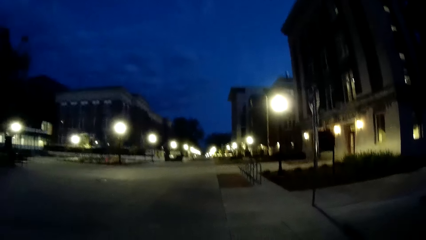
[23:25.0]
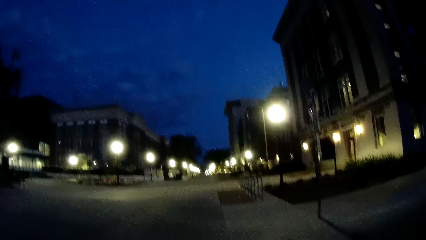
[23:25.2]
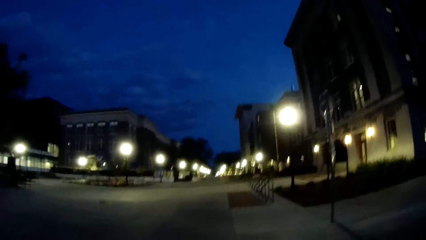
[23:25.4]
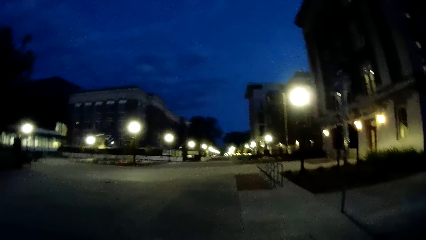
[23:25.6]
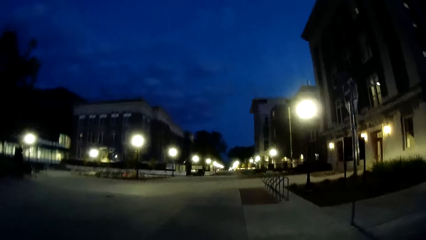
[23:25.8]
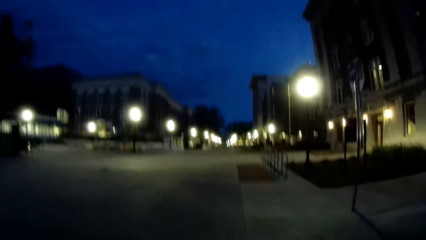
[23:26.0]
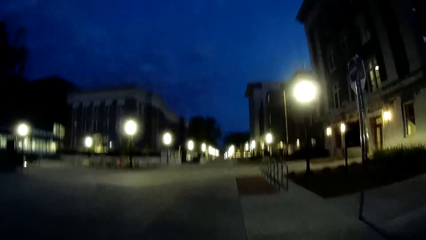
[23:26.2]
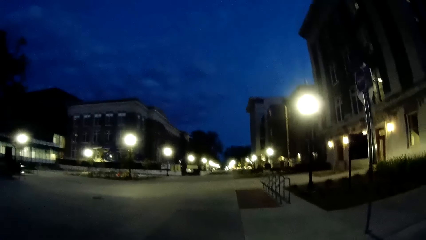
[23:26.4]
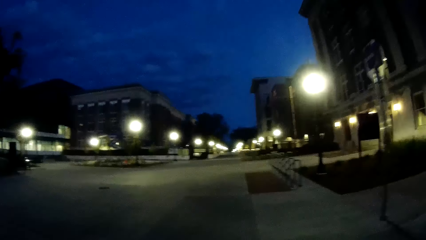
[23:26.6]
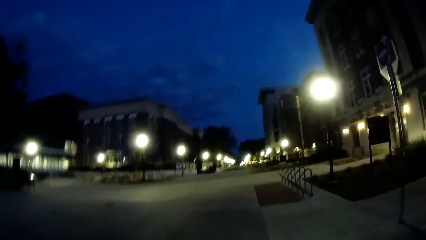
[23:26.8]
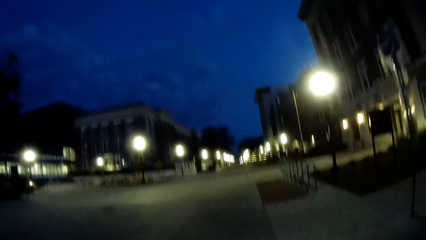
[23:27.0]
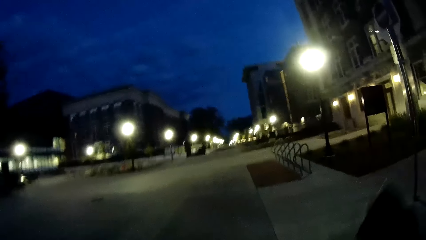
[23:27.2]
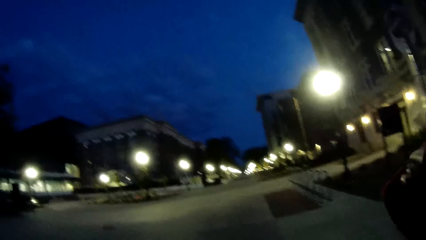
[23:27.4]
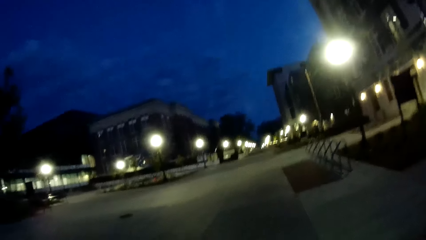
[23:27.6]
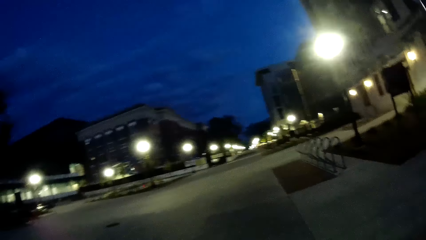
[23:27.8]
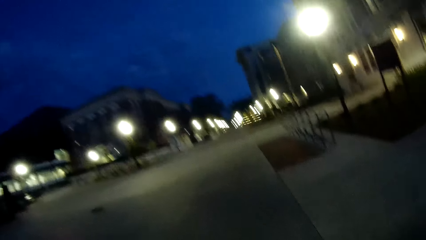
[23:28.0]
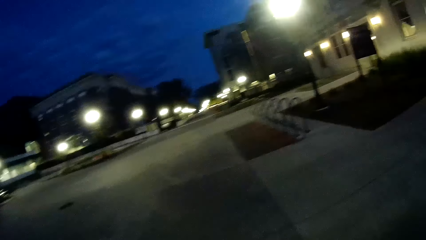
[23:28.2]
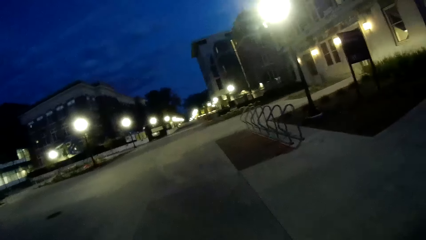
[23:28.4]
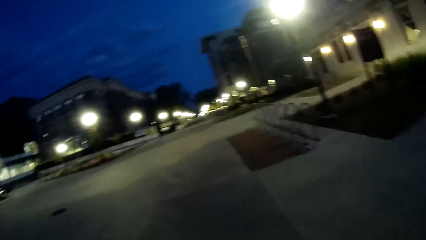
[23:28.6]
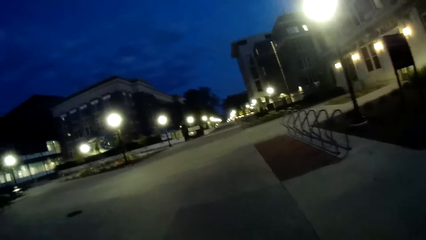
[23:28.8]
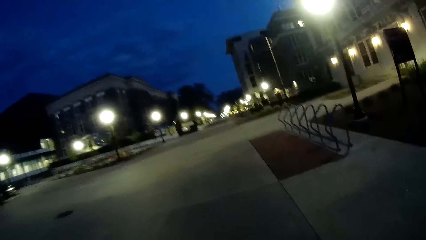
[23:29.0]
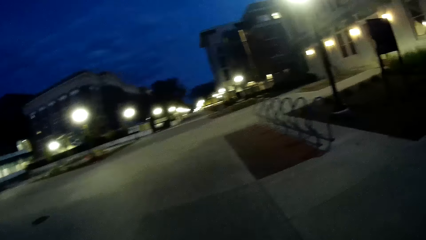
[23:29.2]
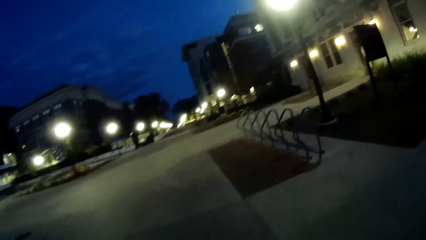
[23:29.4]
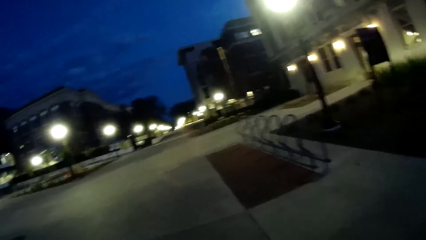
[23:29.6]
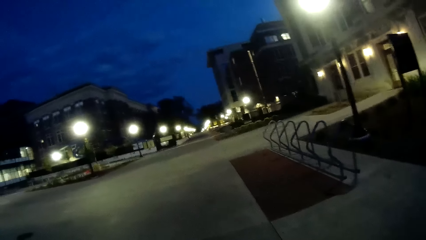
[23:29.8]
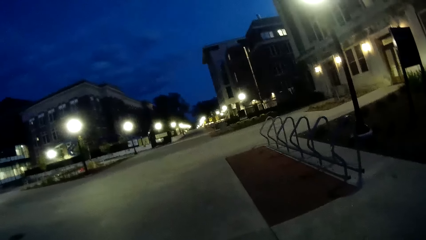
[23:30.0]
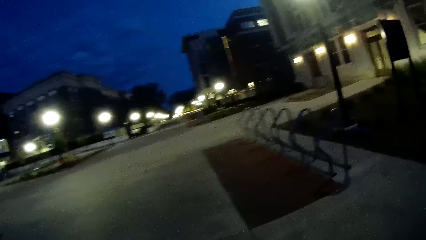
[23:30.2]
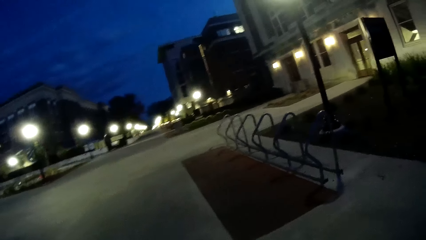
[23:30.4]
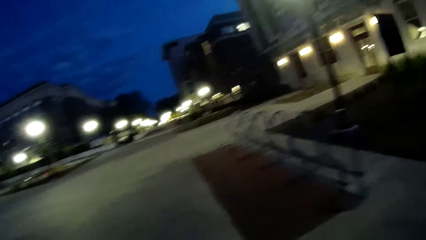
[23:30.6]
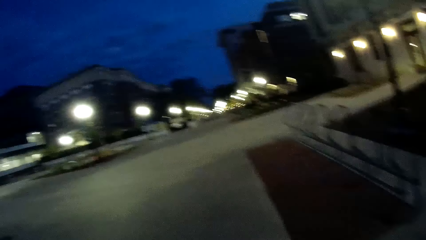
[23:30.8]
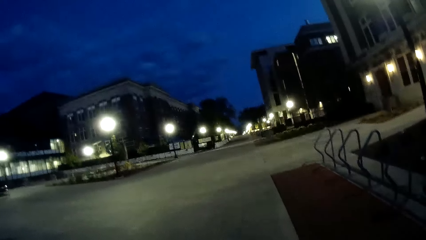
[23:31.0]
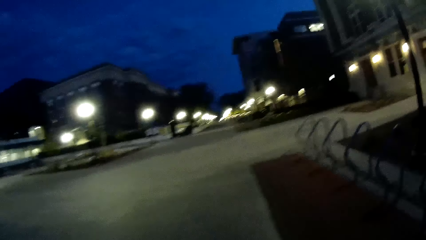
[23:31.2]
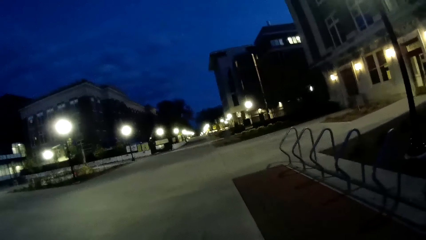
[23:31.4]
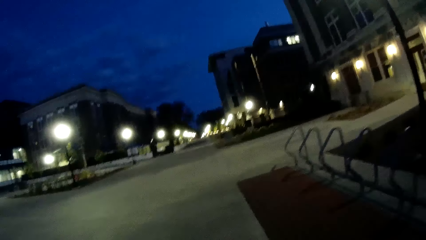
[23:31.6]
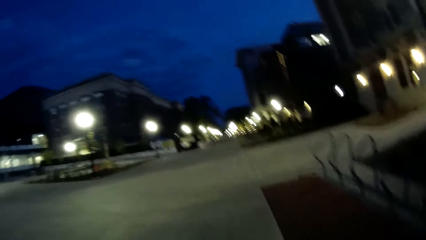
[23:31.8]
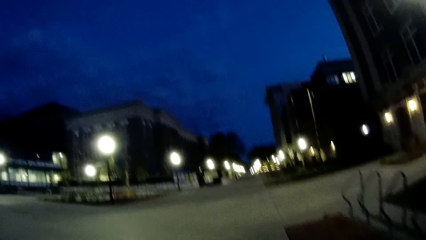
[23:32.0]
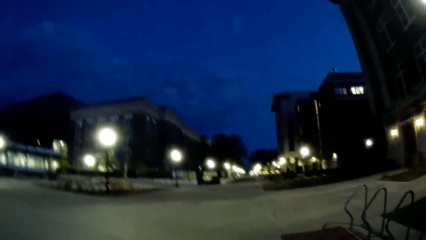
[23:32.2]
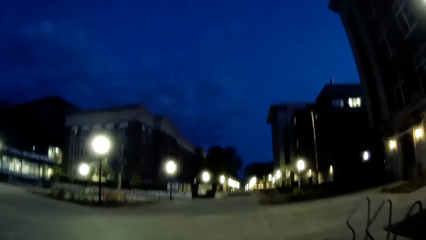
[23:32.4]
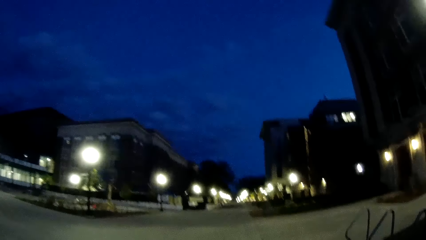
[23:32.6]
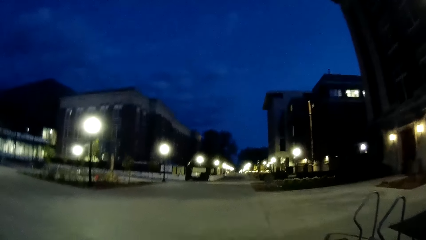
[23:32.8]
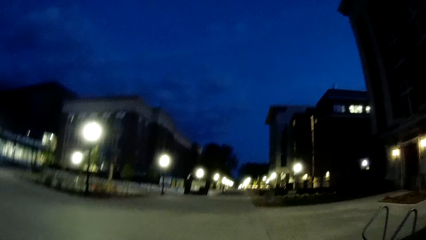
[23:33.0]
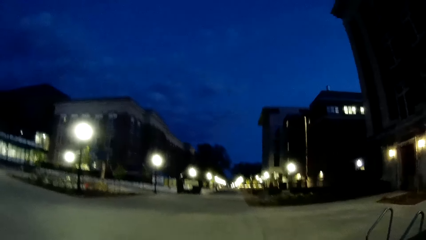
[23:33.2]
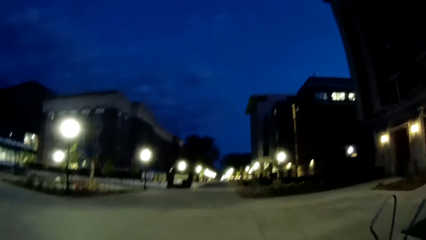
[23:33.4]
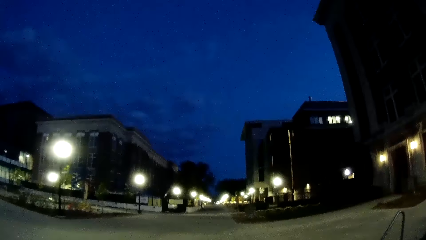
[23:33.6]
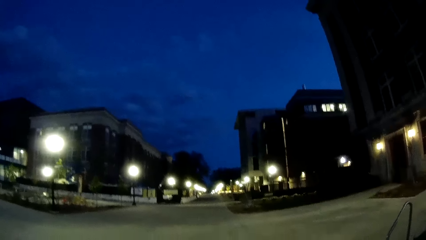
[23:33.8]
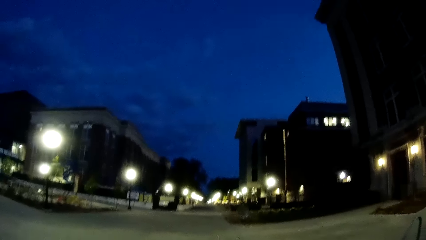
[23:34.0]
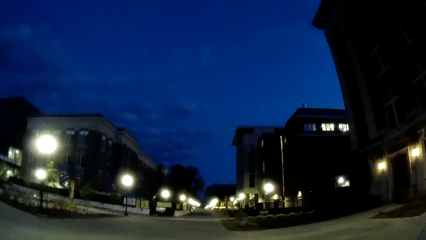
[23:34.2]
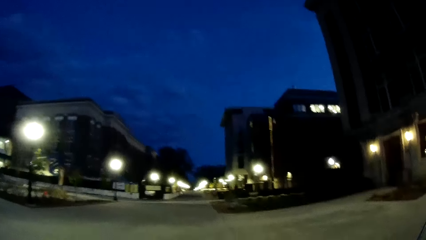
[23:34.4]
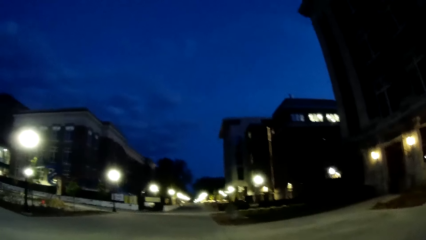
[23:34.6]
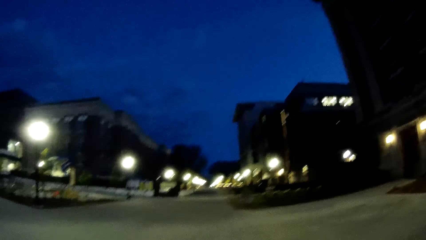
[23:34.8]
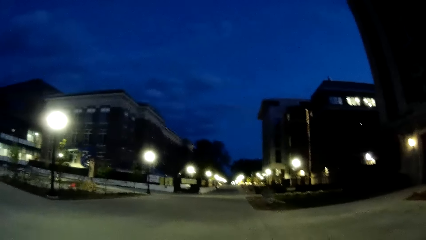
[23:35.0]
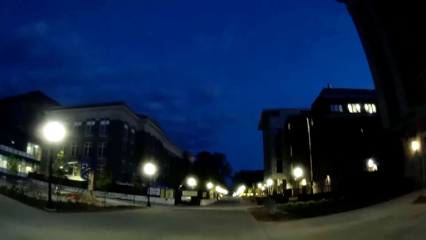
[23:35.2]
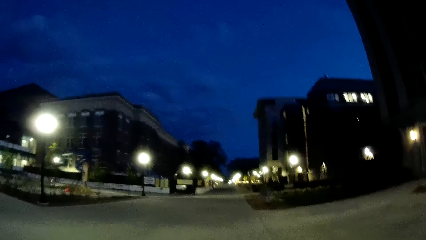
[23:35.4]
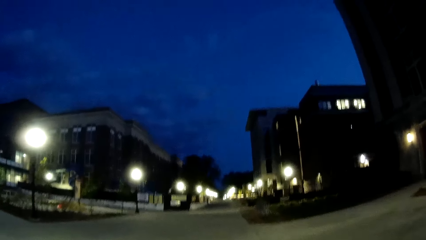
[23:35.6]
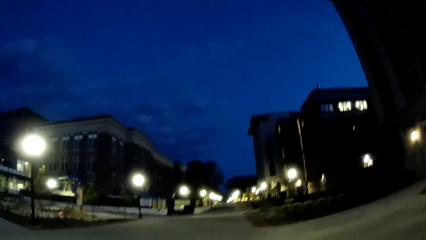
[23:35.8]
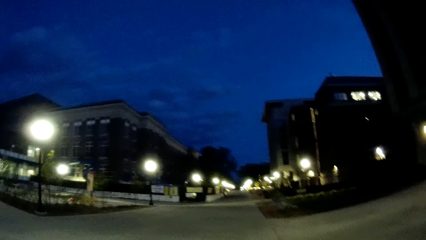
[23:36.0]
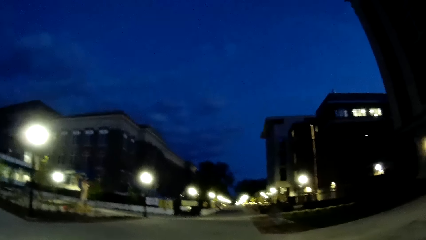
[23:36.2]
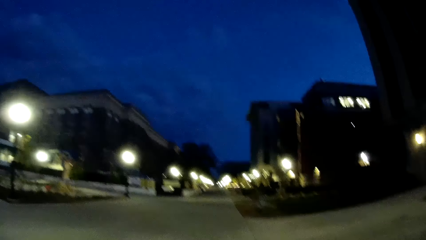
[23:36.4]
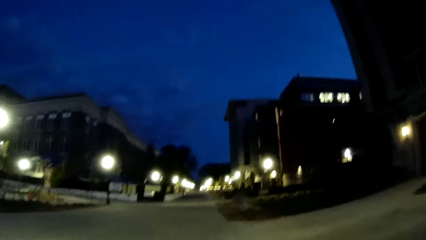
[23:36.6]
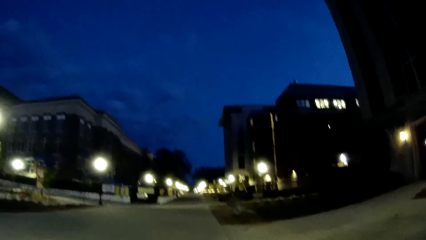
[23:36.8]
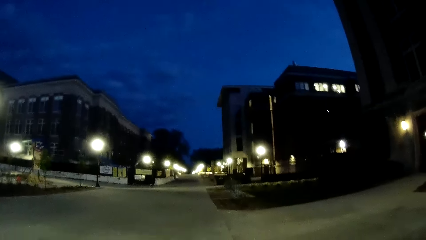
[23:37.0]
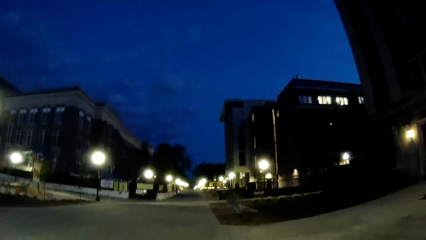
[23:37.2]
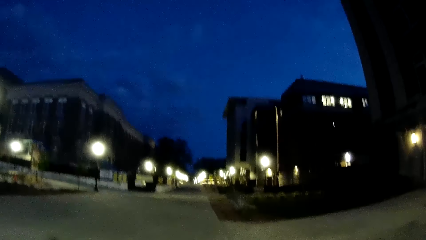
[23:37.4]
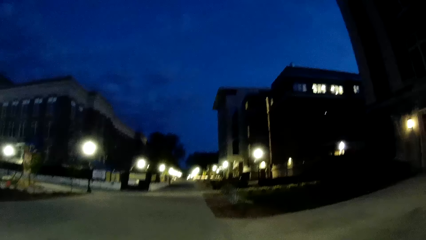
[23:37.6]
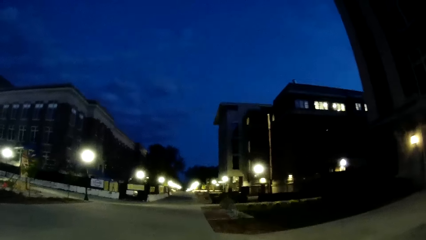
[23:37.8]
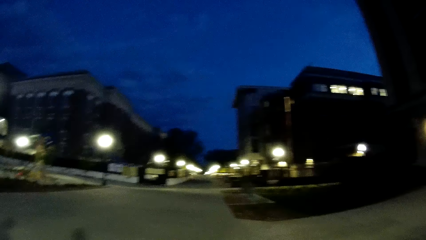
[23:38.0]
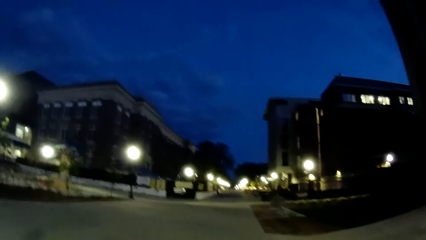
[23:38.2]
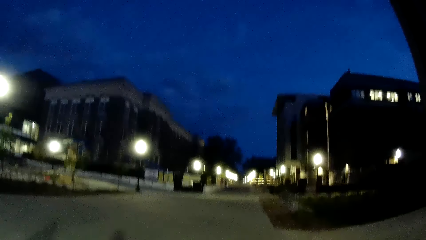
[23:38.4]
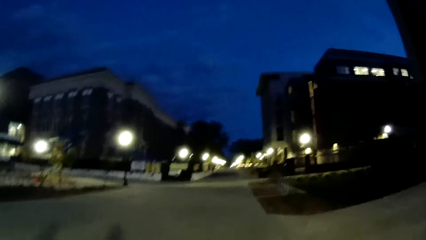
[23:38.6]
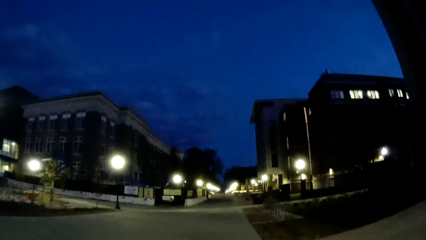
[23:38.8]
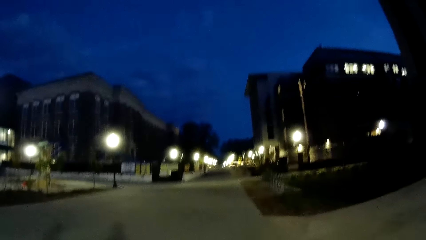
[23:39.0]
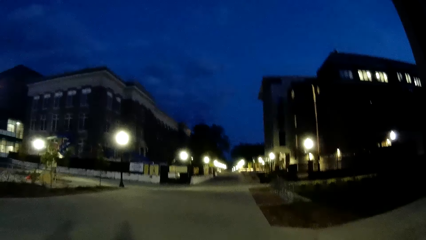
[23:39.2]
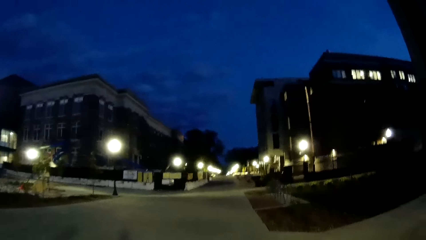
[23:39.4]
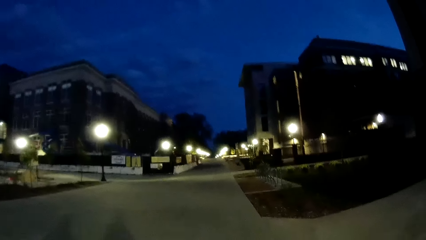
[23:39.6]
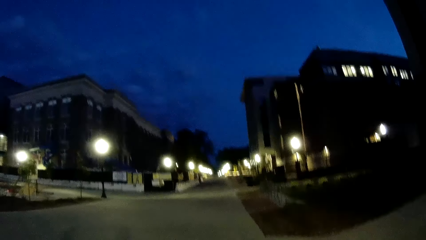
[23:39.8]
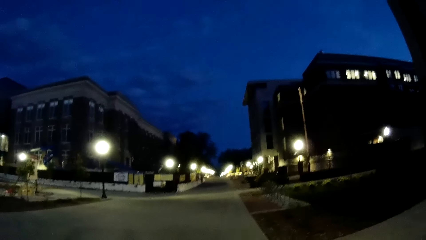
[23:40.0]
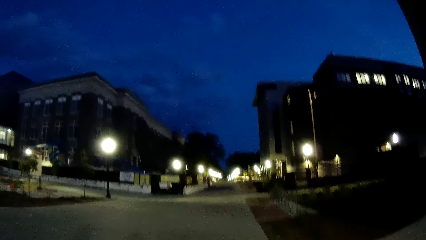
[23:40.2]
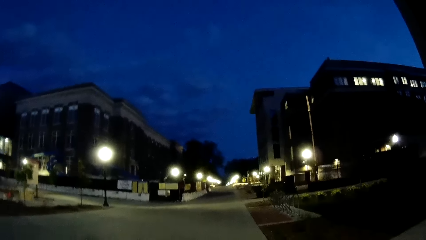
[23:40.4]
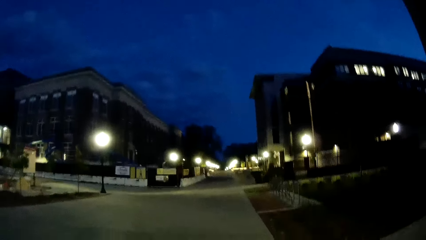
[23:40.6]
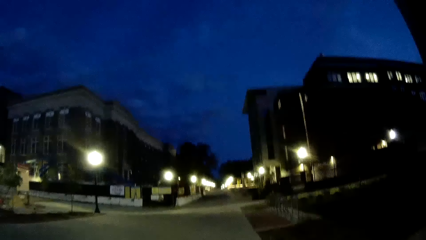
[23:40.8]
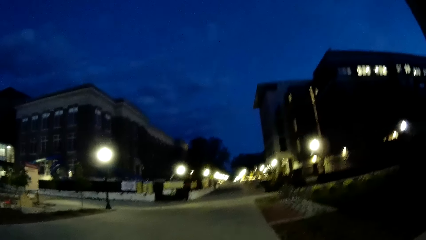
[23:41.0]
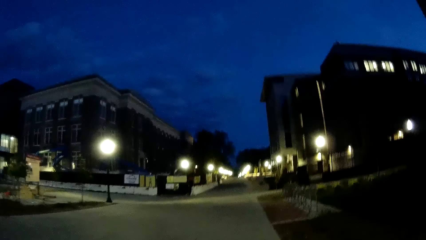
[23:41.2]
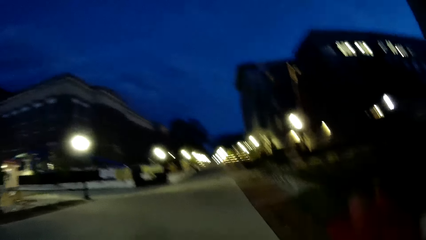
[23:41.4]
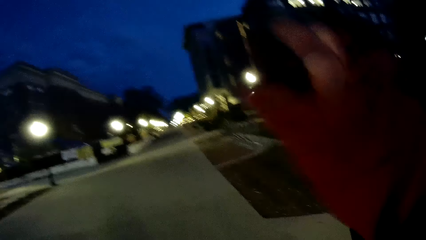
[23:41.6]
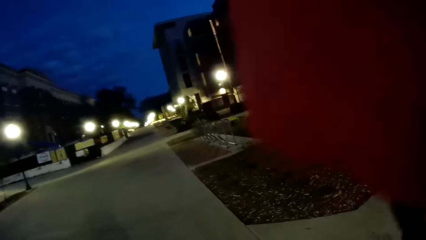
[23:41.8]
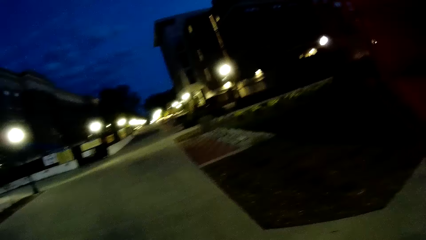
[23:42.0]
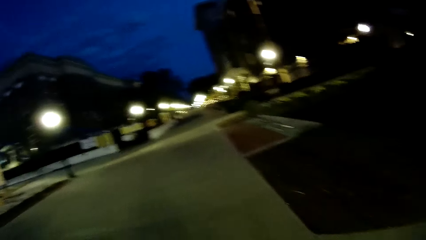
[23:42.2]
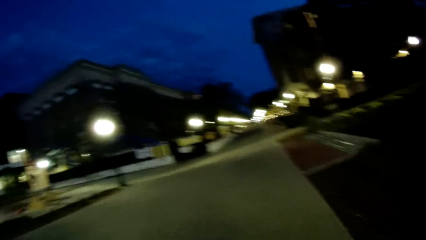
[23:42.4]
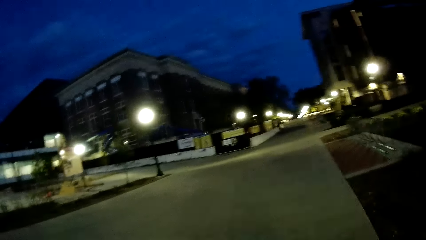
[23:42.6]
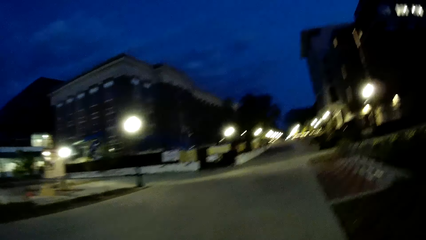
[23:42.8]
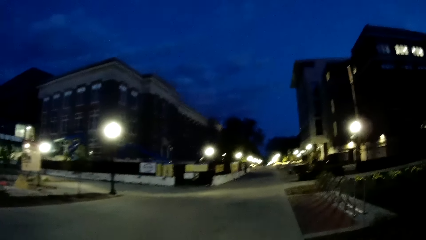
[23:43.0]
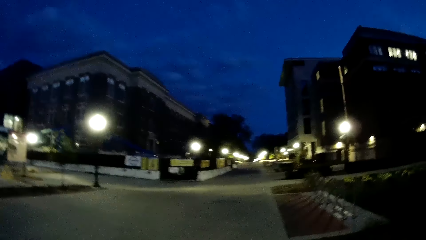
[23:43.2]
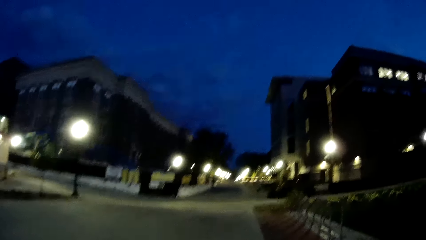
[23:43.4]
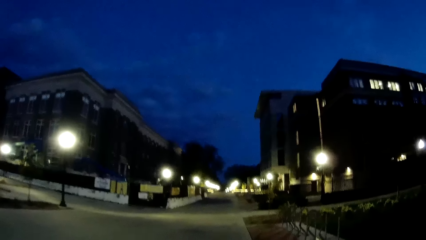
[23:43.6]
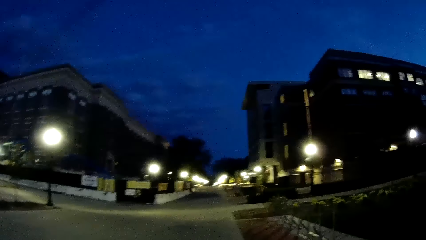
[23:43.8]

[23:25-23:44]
The camera wearer walks on the road. She raises her right hand towards her face.
